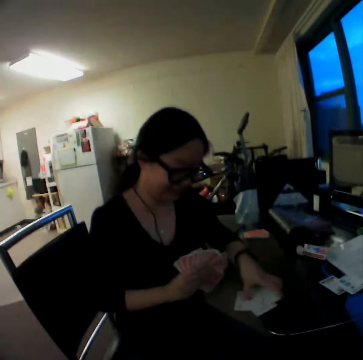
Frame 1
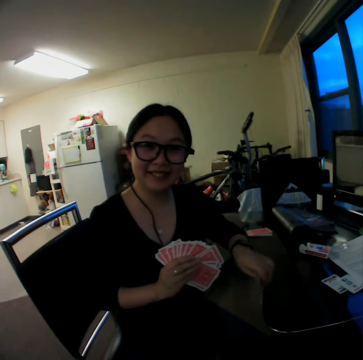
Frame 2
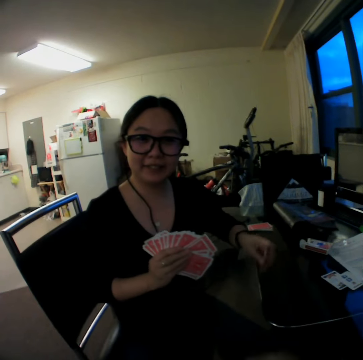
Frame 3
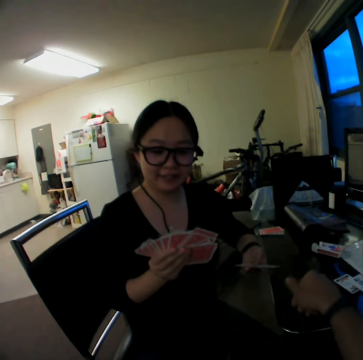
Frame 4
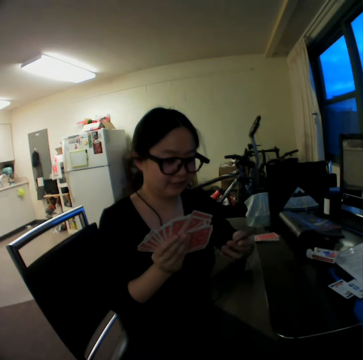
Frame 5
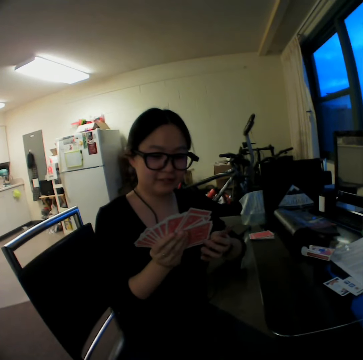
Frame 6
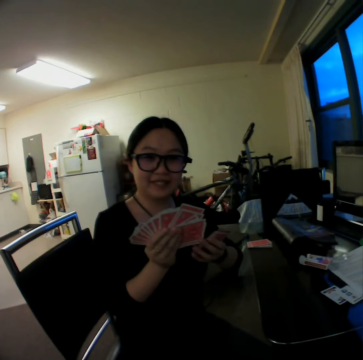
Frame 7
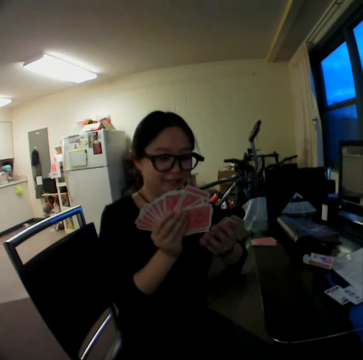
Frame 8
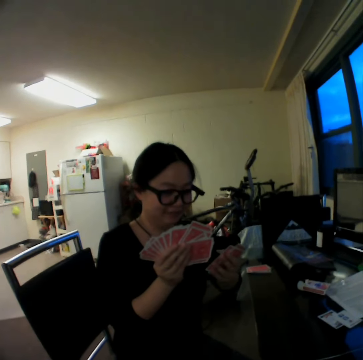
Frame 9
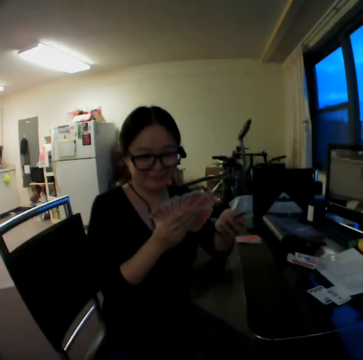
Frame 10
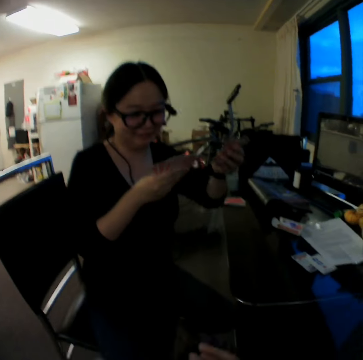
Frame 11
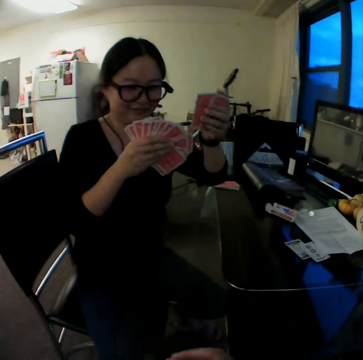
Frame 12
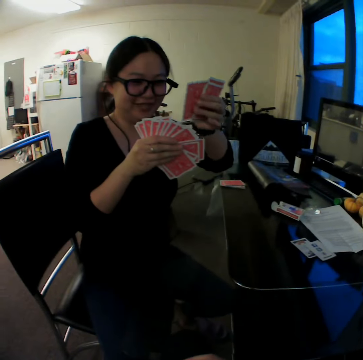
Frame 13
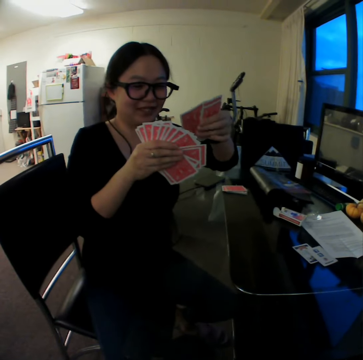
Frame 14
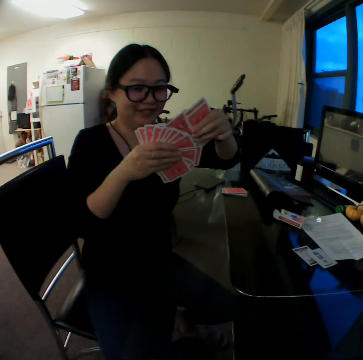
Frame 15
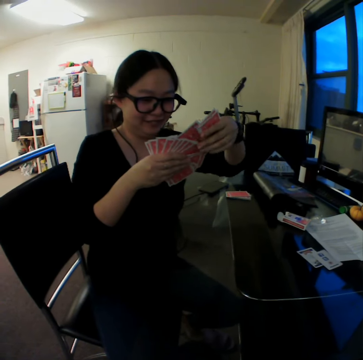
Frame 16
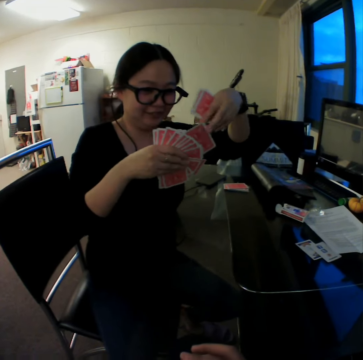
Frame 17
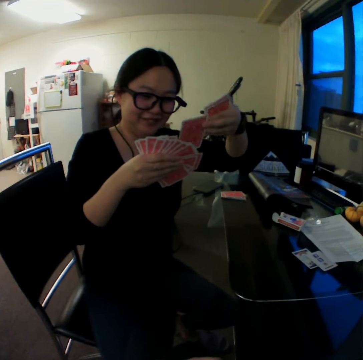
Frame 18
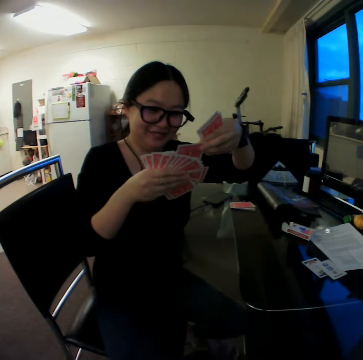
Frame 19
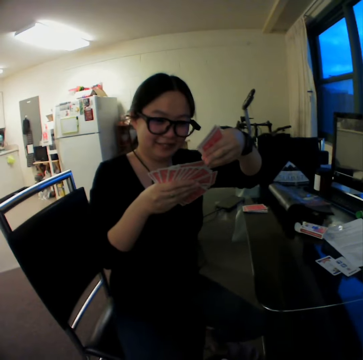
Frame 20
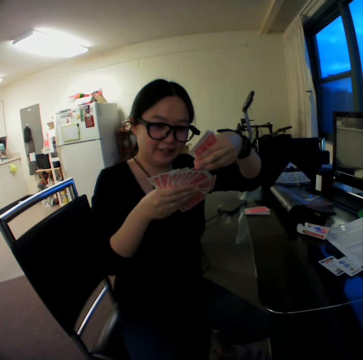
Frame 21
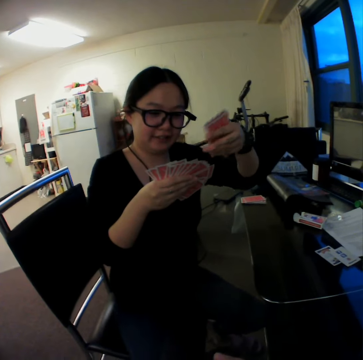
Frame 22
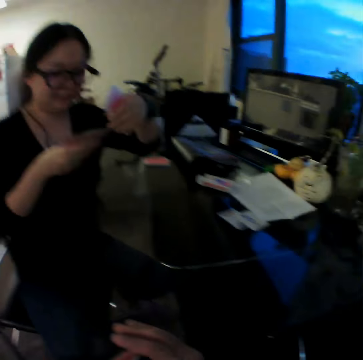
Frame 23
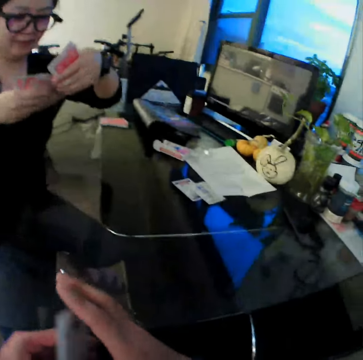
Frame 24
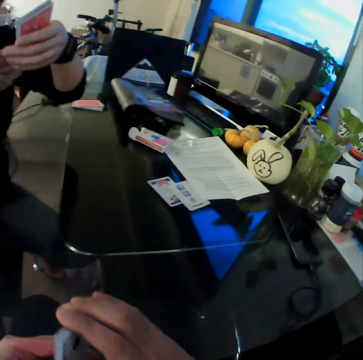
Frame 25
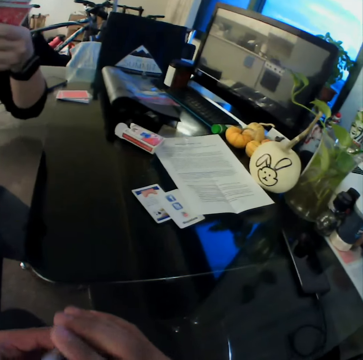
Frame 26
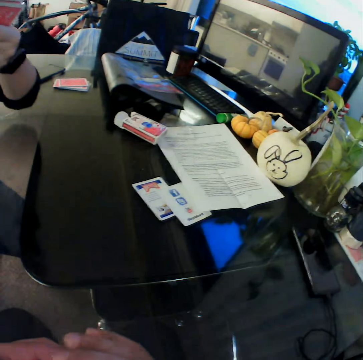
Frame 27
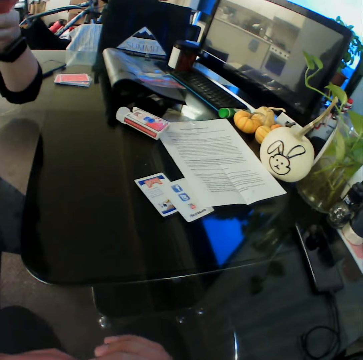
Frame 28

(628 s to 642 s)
The woman packs the cards from the table with her left hand, picks the cards and arranges the cards.

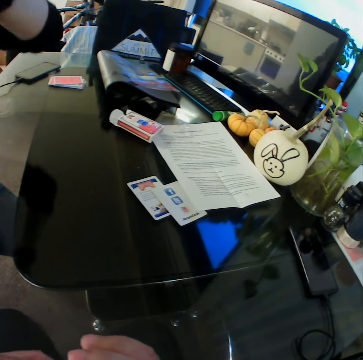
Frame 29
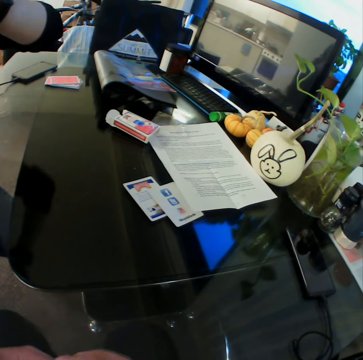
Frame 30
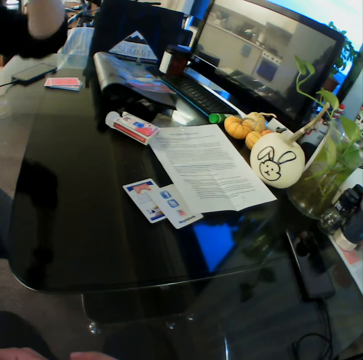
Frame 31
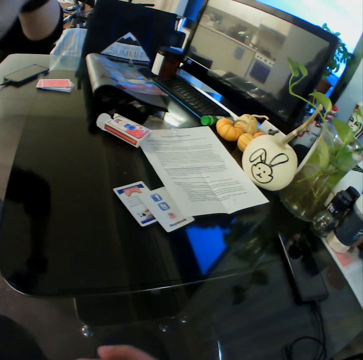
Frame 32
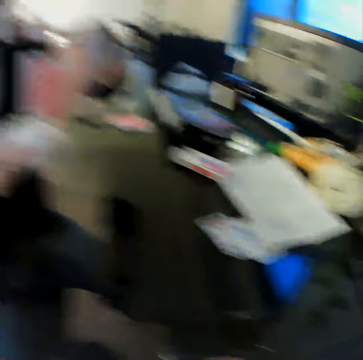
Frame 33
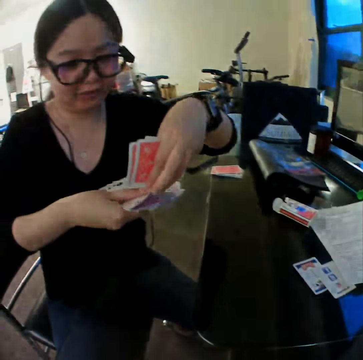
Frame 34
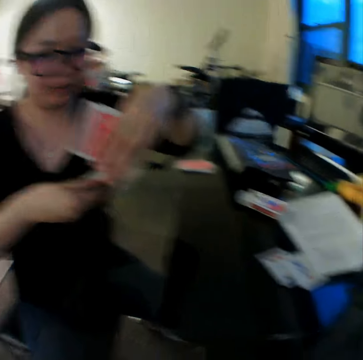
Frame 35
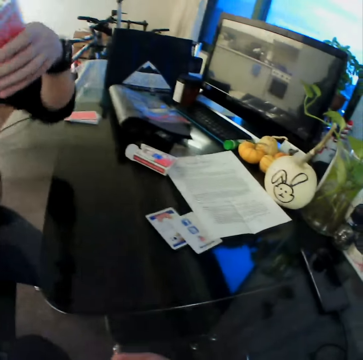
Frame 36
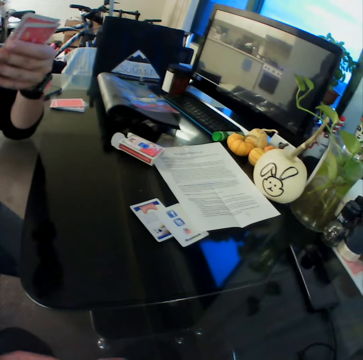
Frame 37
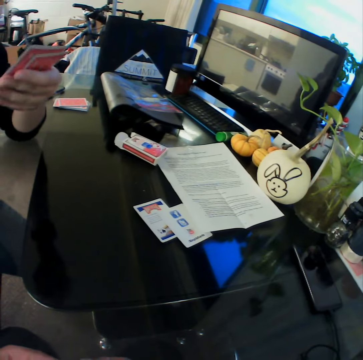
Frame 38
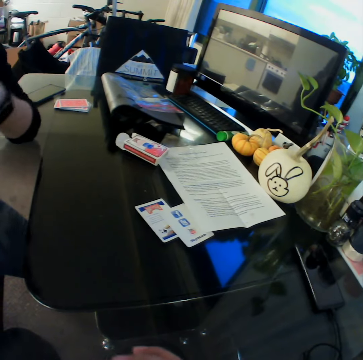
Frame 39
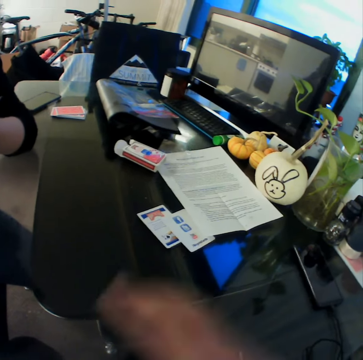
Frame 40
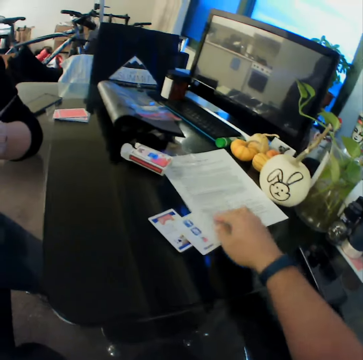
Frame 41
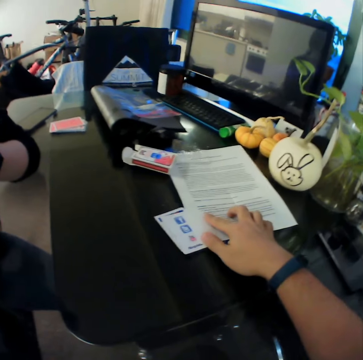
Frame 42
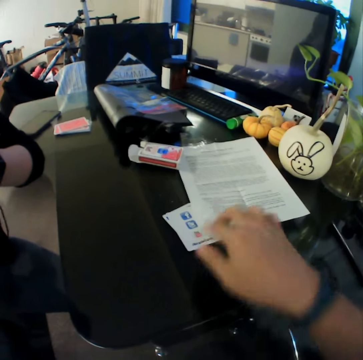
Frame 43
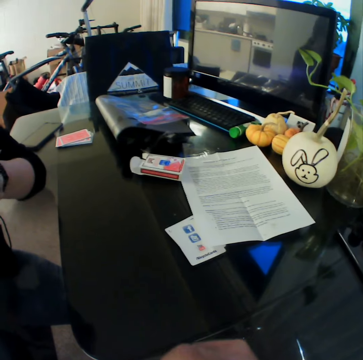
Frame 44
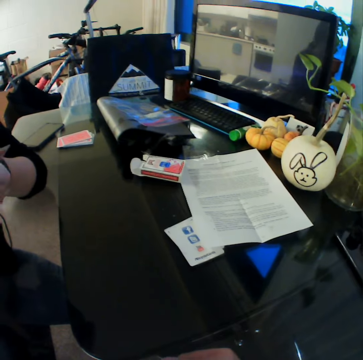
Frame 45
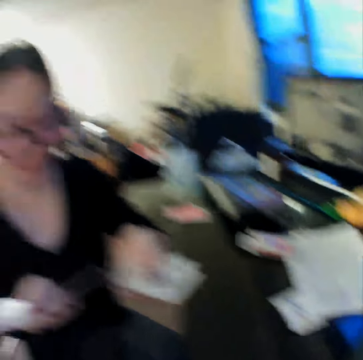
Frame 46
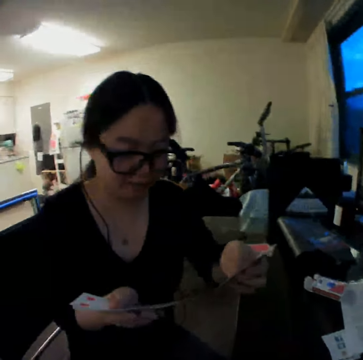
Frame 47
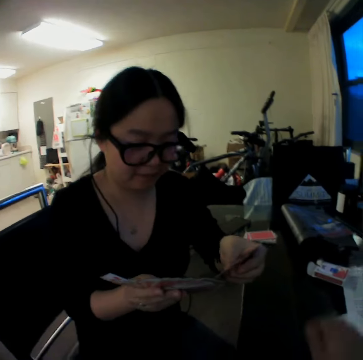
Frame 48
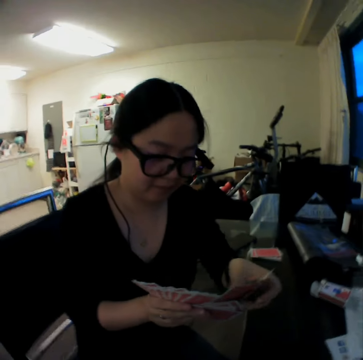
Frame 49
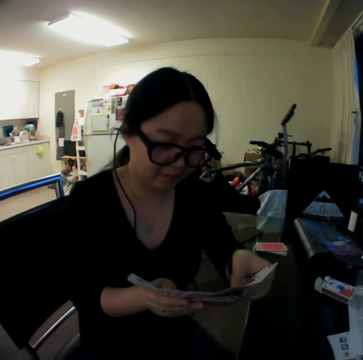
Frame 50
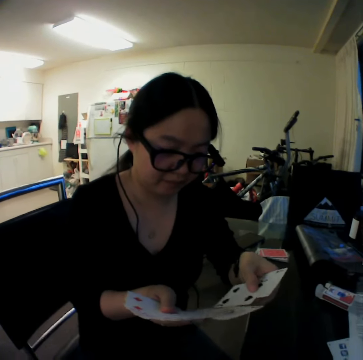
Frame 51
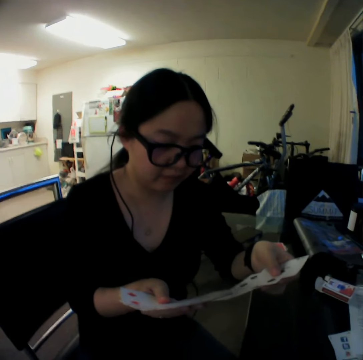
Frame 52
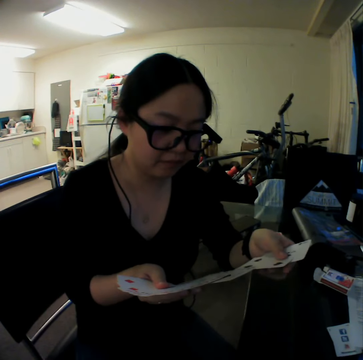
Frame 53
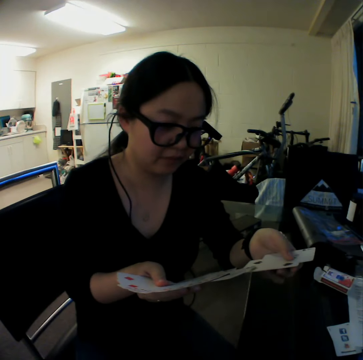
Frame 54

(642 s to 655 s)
The woman moves the cards in her hands. The camera wearer moves a paper on the table with his right hand. He touches the paper. The woman converses with the camera wearer.

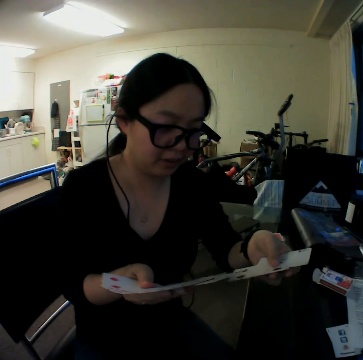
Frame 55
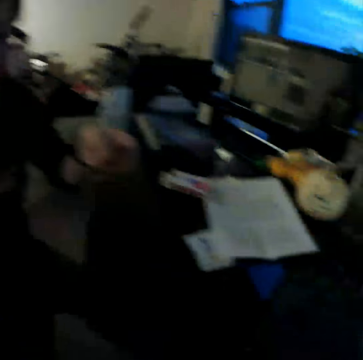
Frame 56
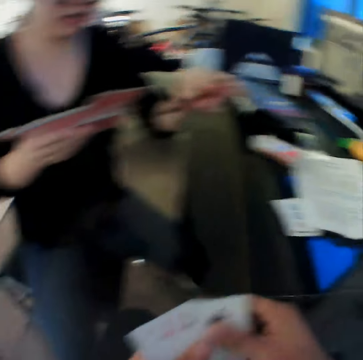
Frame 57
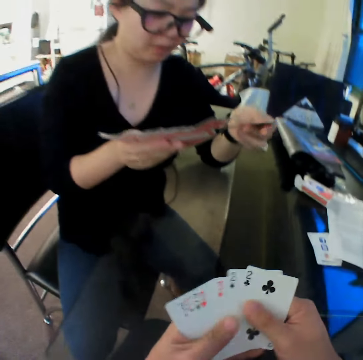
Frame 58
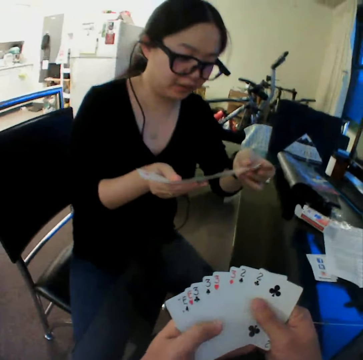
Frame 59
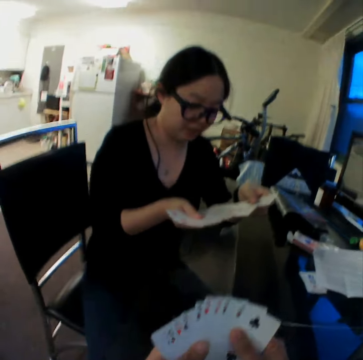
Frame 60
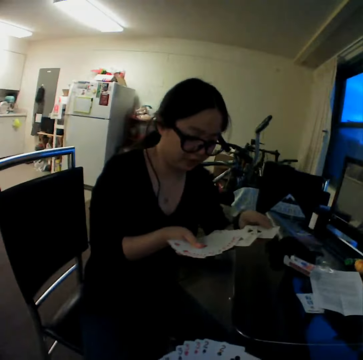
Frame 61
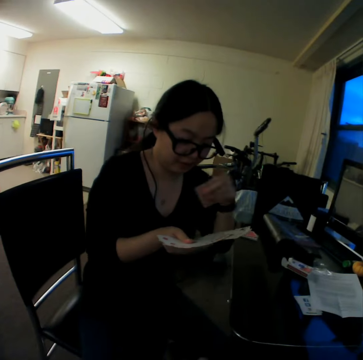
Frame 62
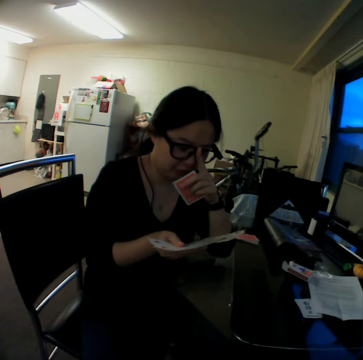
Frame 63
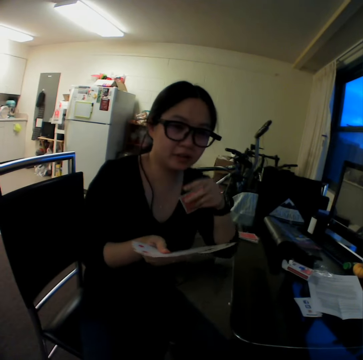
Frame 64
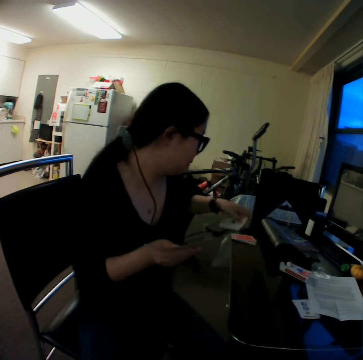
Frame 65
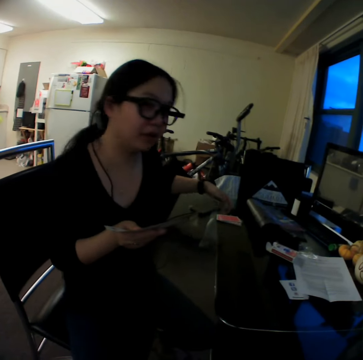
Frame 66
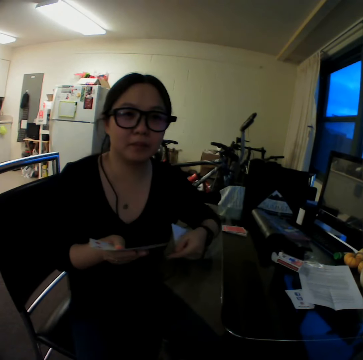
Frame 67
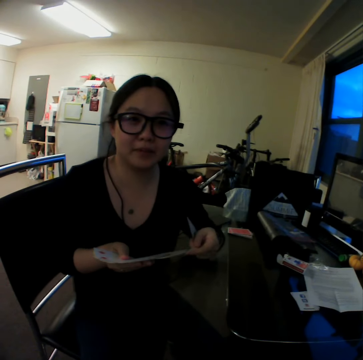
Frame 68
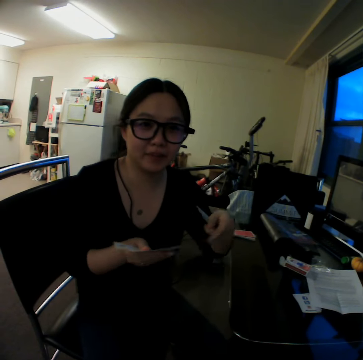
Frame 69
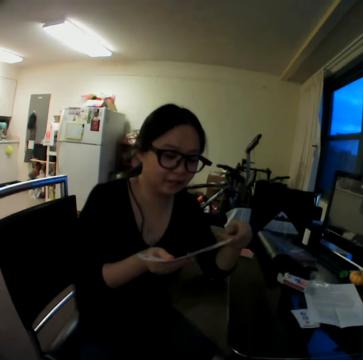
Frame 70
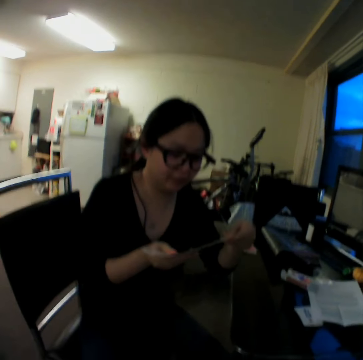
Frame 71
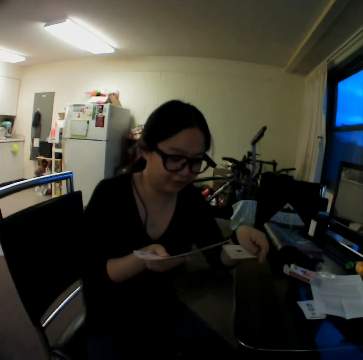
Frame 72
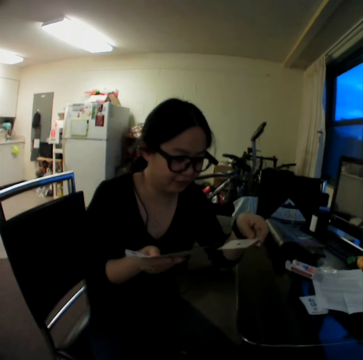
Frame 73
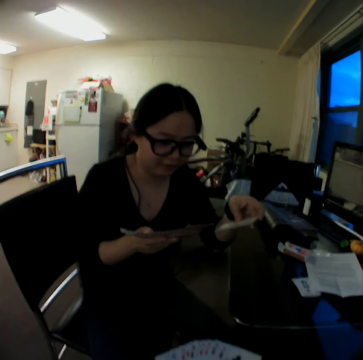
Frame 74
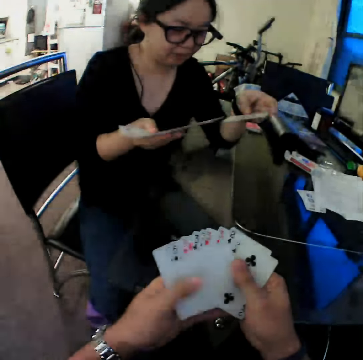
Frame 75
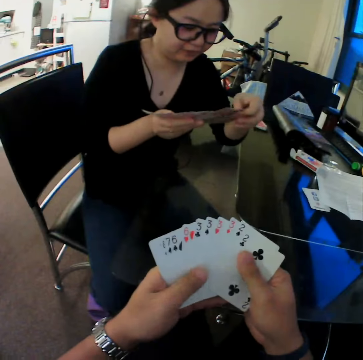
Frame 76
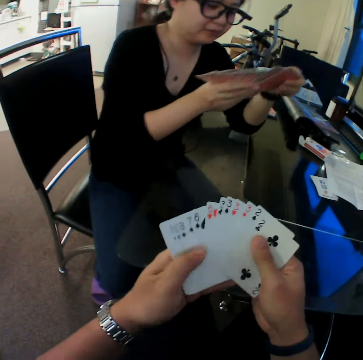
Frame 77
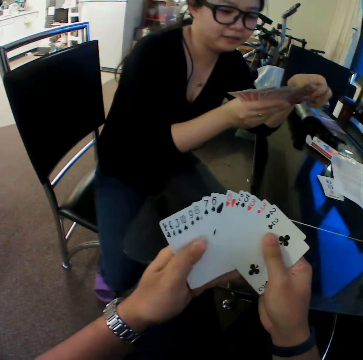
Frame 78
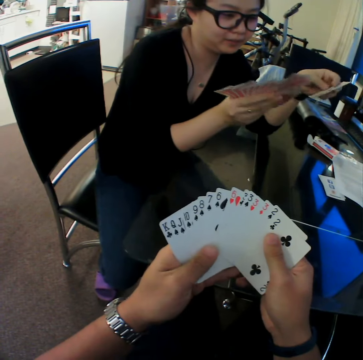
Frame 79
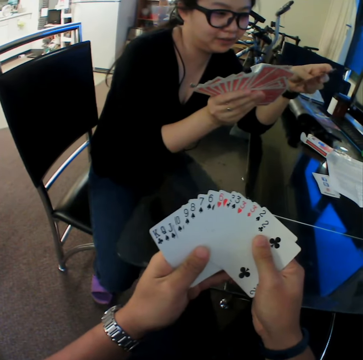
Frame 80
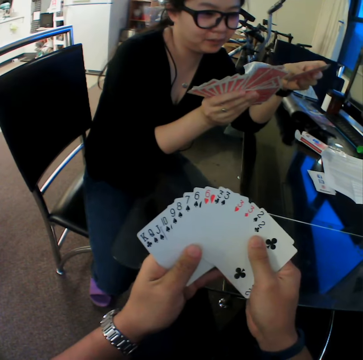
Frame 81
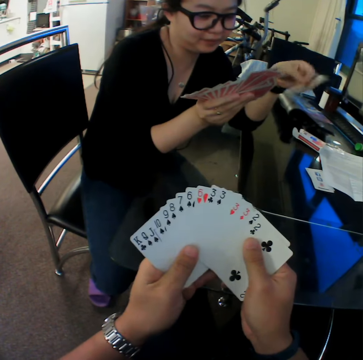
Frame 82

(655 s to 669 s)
The camera wearer checks through the cards. The woman adjusts her eye glasses with her left hand. The camera wearer moves the cards in his hands.
